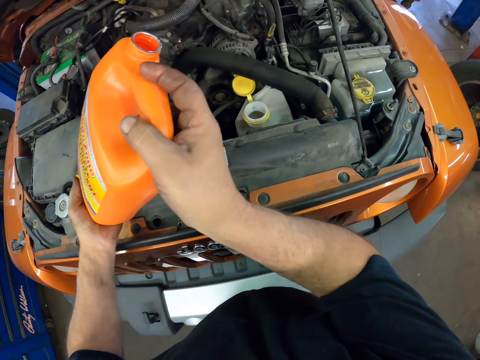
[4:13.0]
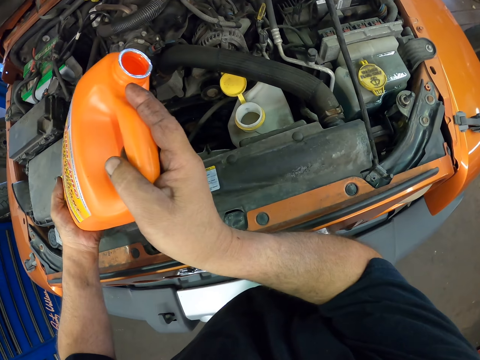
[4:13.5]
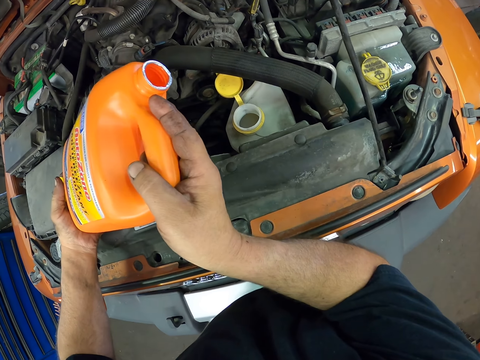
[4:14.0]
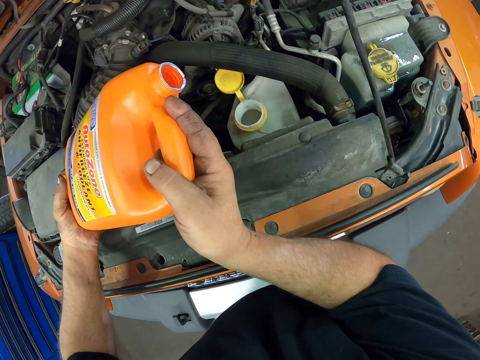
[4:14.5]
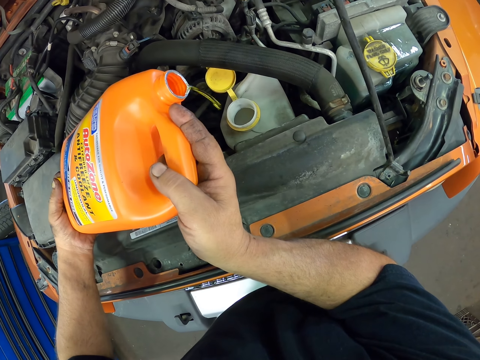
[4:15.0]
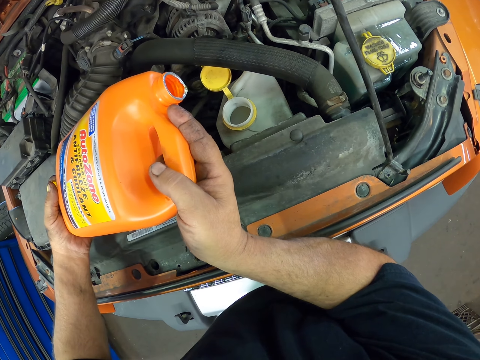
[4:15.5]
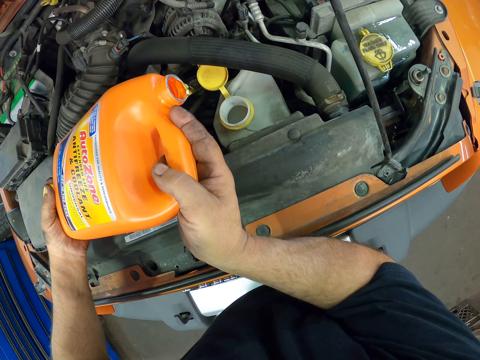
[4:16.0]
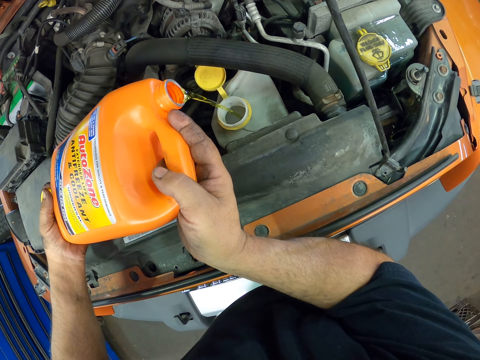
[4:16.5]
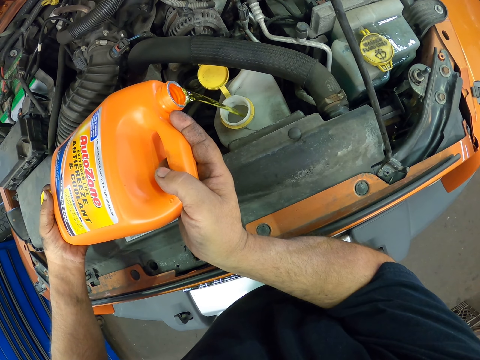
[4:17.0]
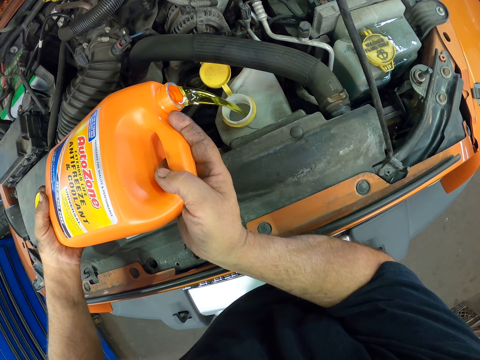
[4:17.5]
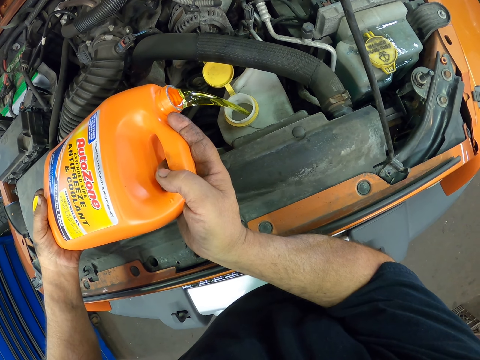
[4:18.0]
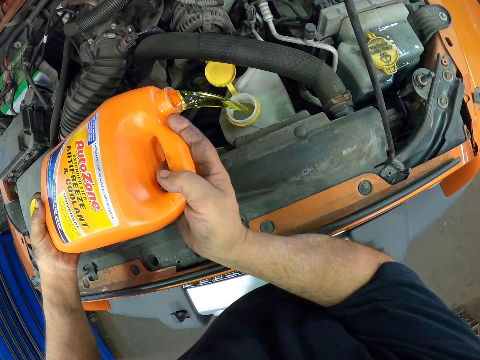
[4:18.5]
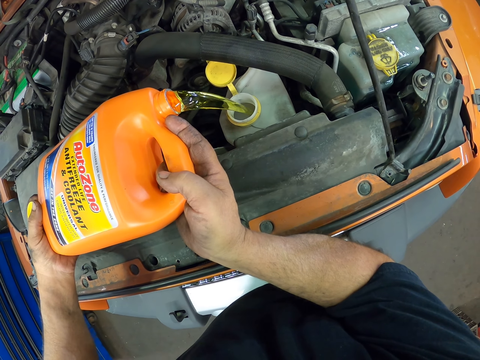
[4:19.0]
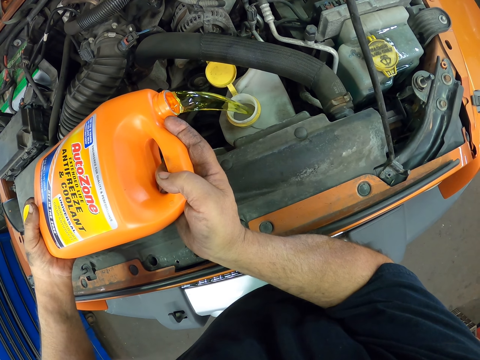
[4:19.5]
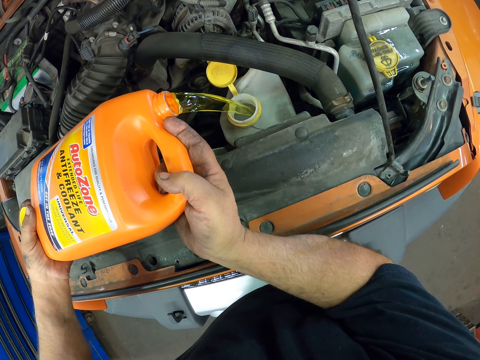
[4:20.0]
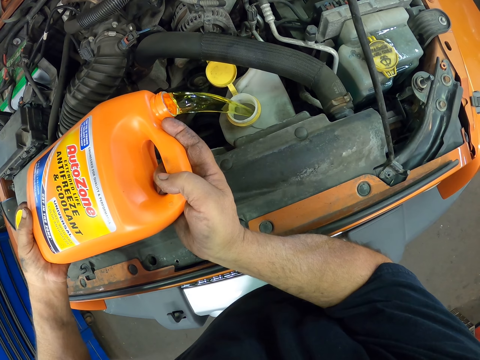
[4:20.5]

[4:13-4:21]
The camera wearer pours antifreeze and coolant in the tank.

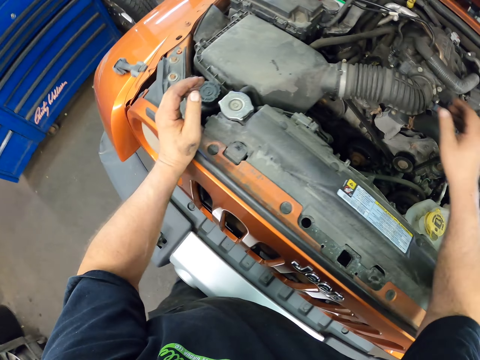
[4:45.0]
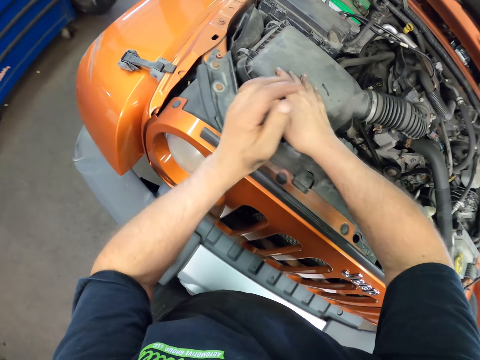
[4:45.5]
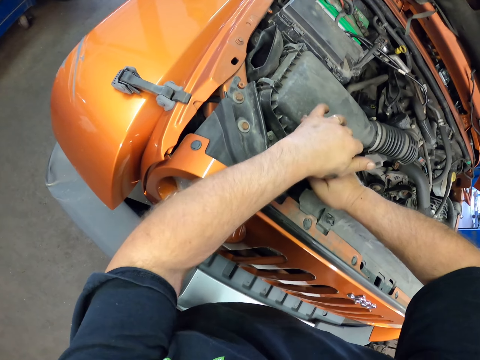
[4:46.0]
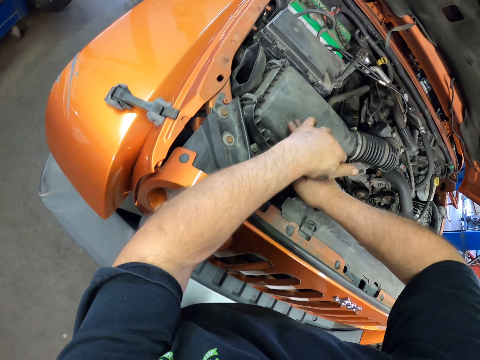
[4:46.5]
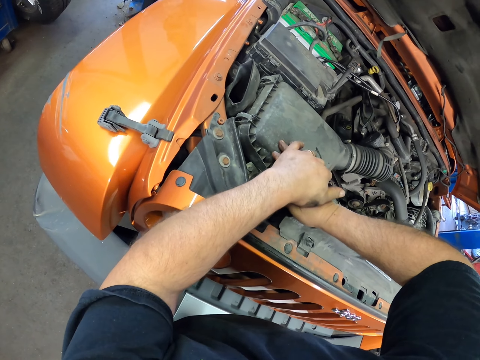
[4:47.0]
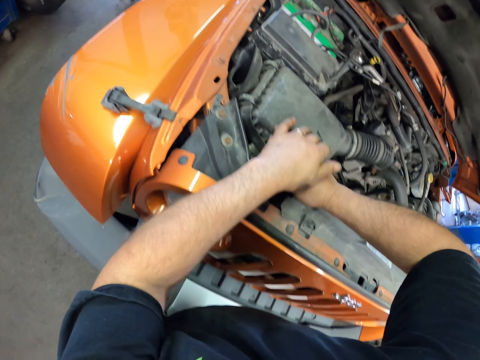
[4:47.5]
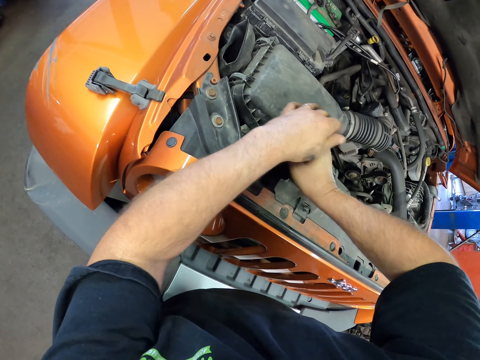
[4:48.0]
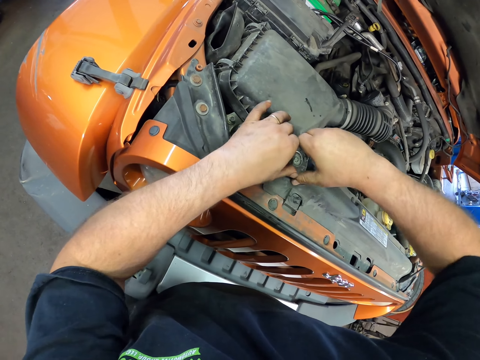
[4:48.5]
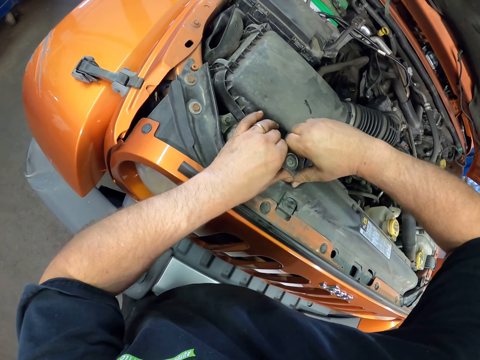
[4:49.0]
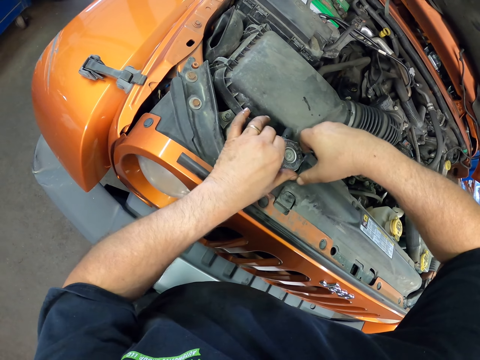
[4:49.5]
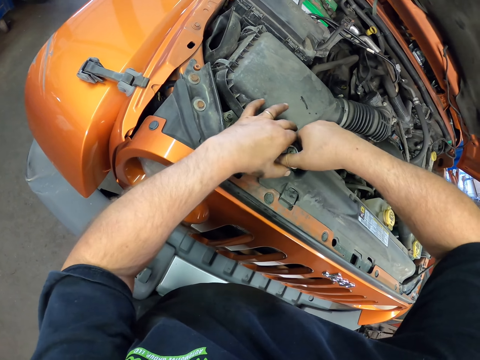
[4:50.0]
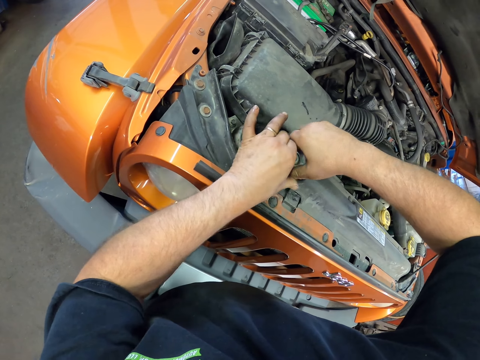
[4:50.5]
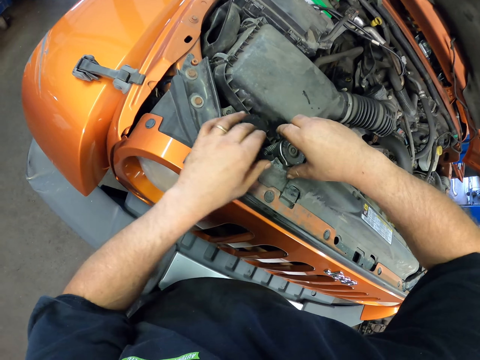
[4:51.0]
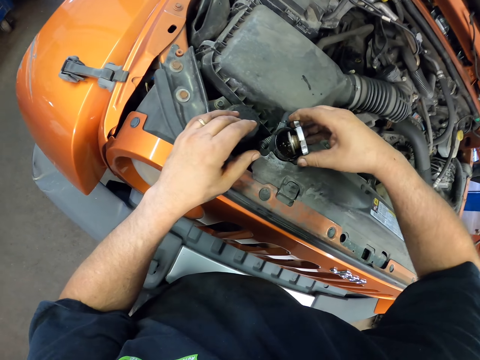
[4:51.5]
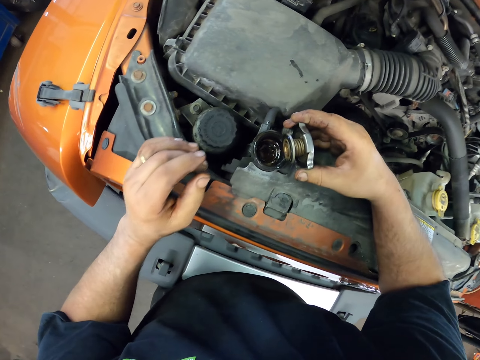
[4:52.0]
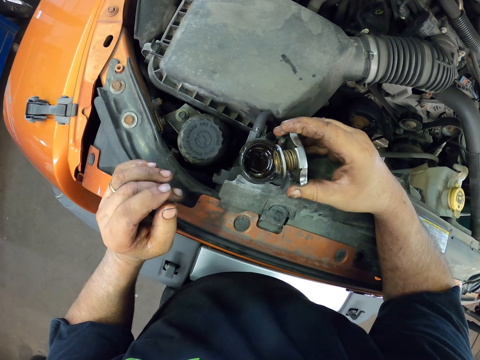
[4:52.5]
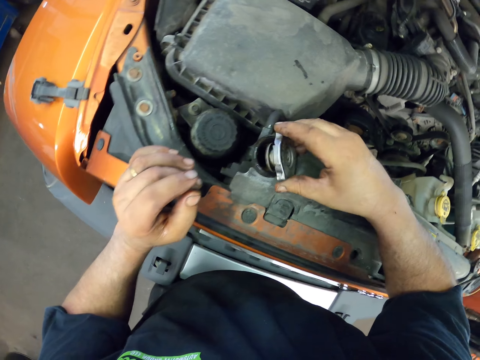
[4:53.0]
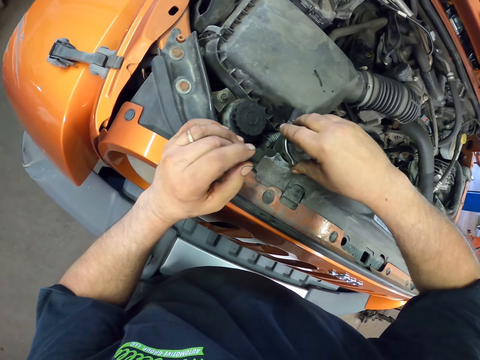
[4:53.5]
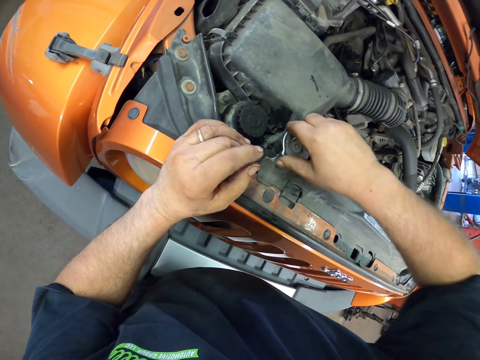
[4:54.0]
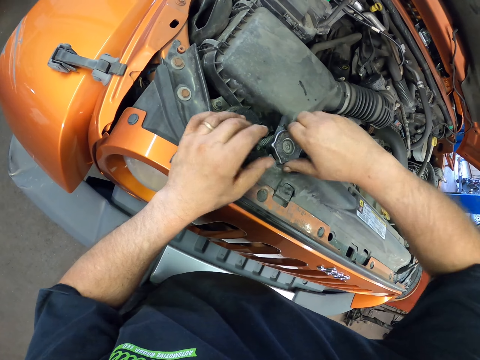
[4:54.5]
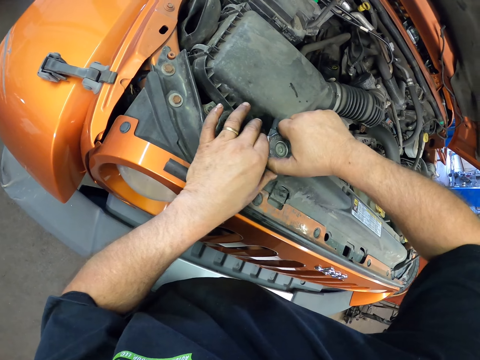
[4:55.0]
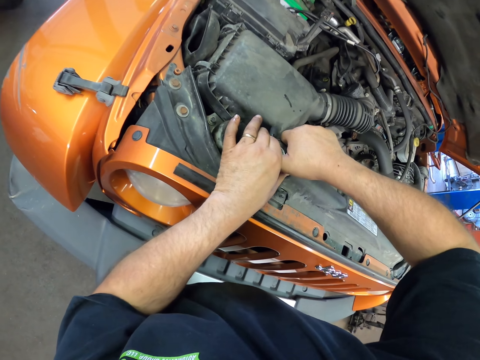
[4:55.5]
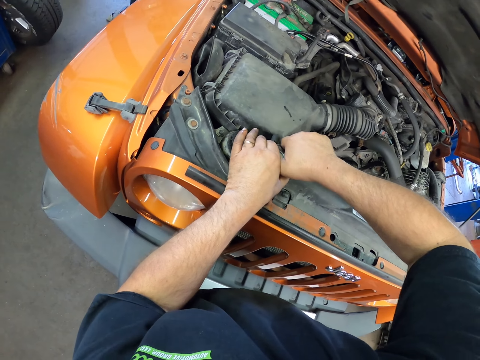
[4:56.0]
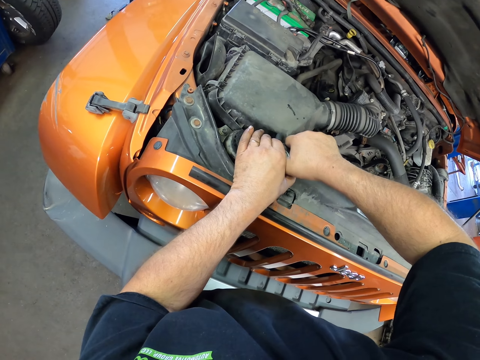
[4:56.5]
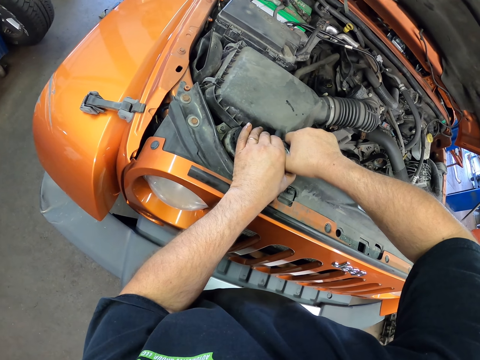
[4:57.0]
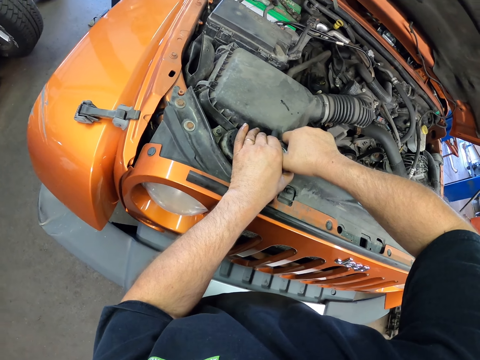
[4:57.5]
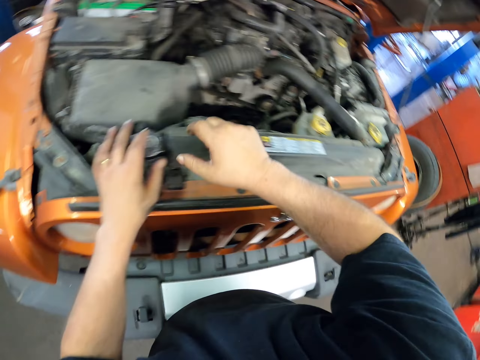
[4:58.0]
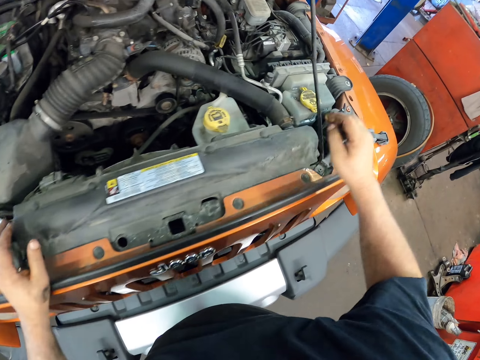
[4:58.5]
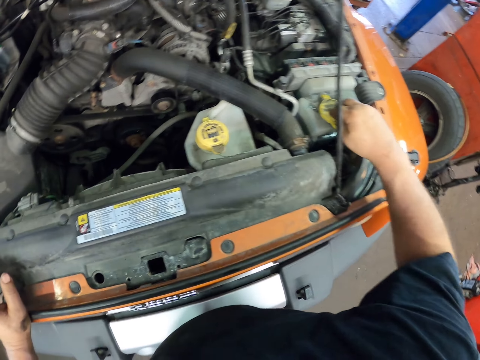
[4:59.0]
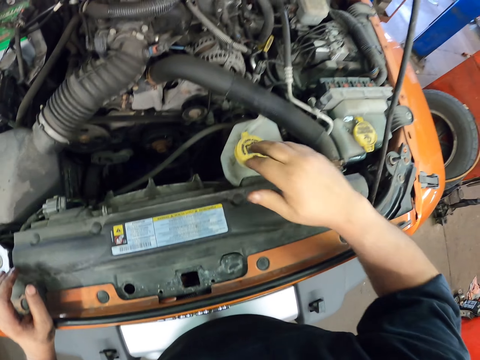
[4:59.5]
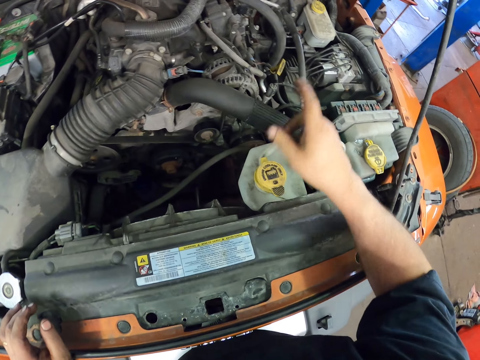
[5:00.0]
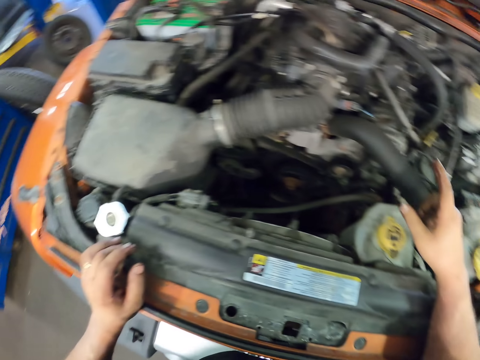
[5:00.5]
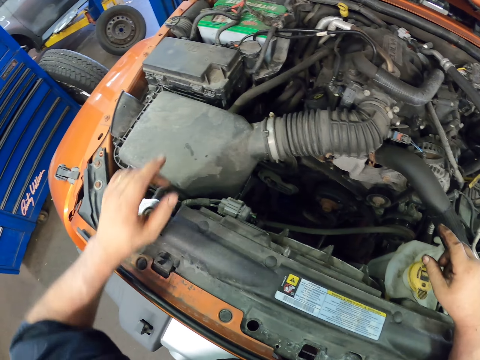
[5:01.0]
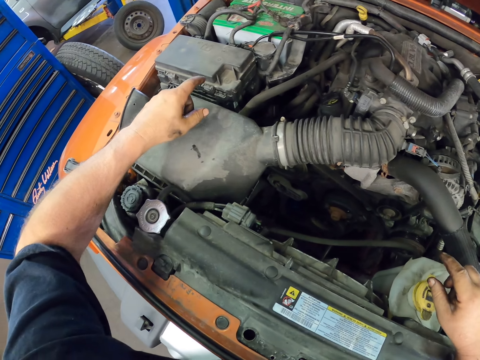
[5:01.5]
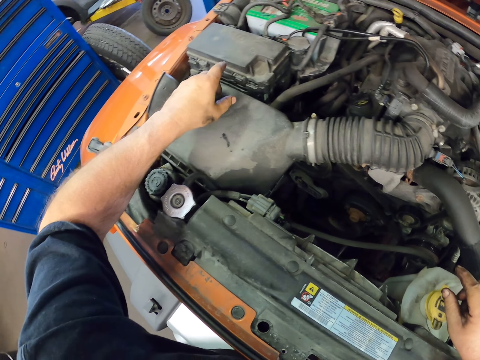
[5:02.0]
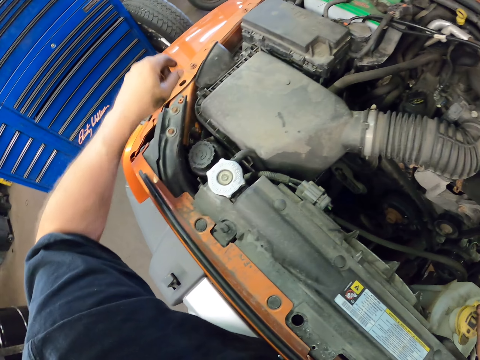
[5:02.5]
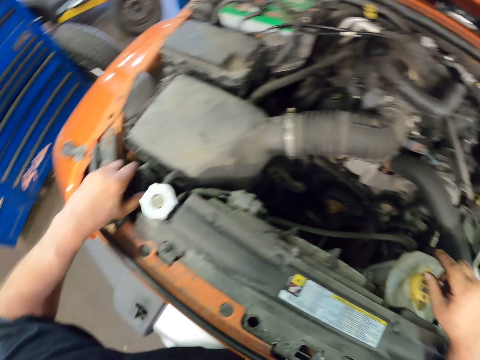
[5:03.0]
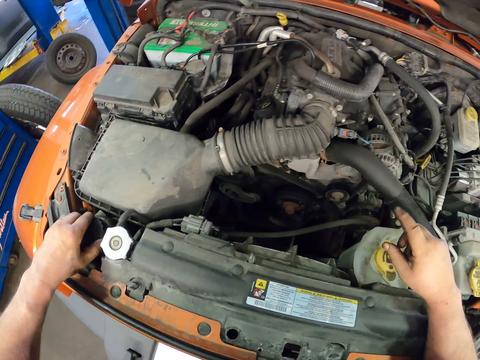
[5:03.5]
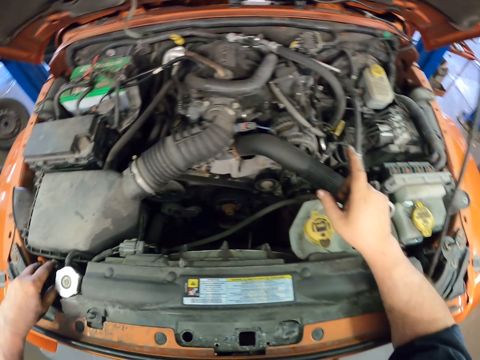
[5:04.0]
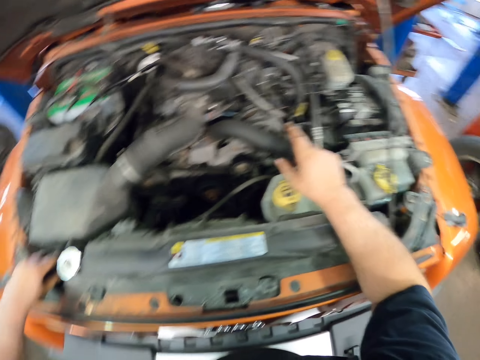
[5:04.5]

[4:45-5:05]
The camera wearer opens the fuel tank. They walk and close the fuel tank. They touch another tank at the bonnet. They look at the bonnet.
